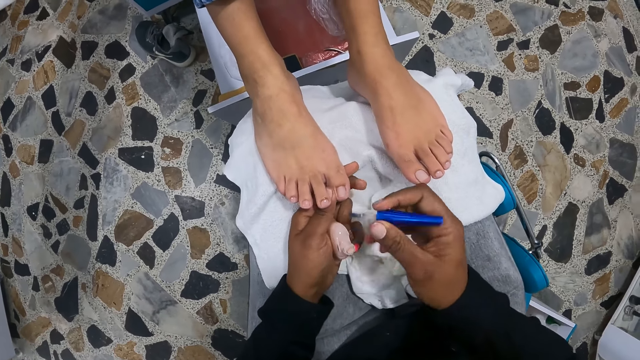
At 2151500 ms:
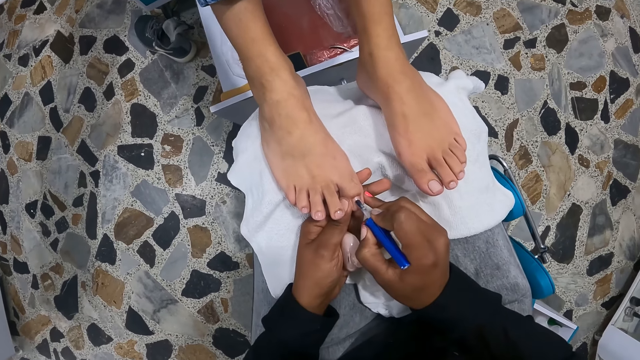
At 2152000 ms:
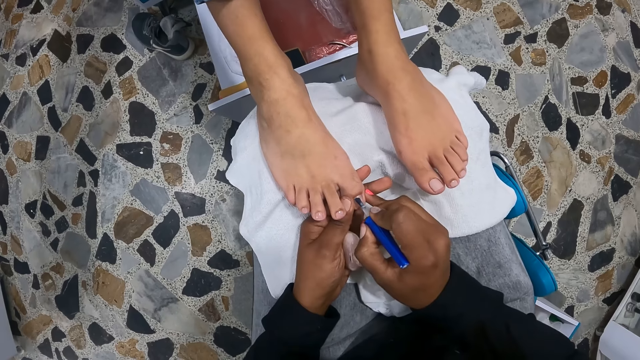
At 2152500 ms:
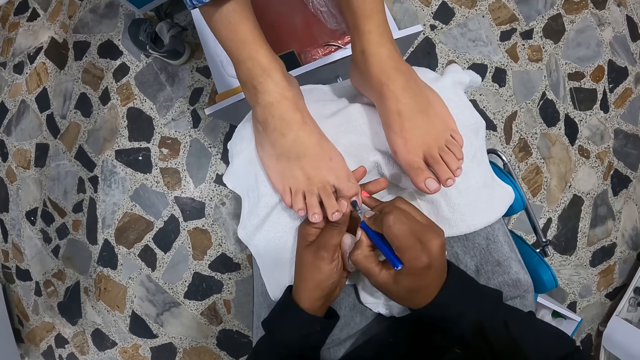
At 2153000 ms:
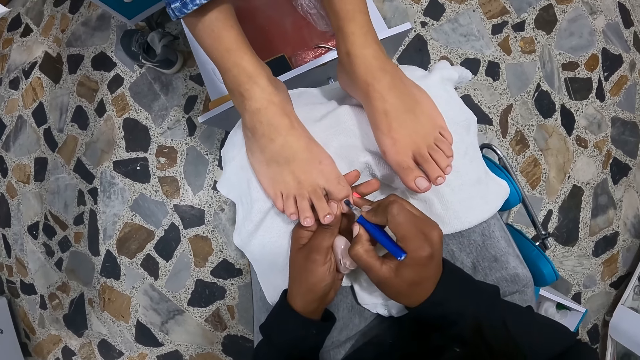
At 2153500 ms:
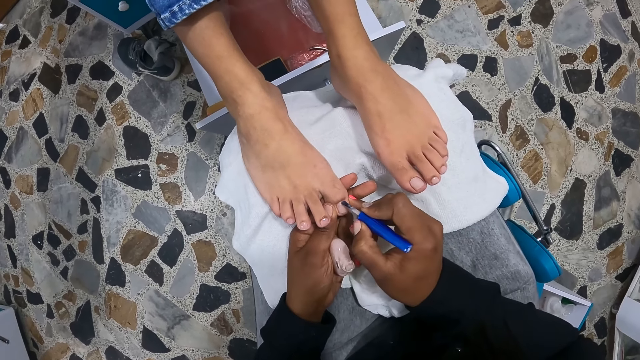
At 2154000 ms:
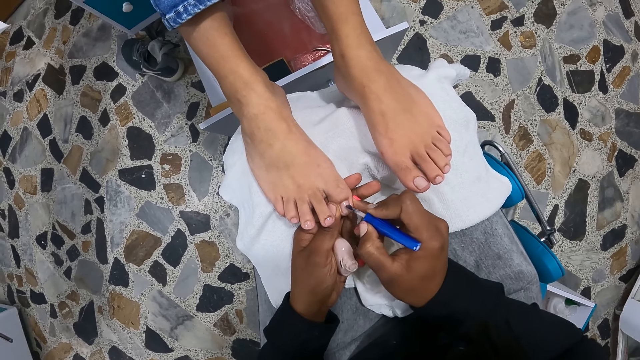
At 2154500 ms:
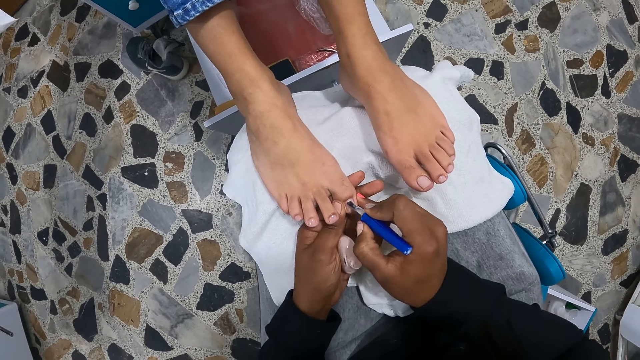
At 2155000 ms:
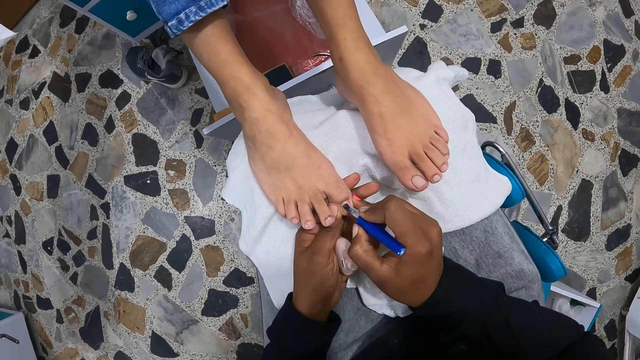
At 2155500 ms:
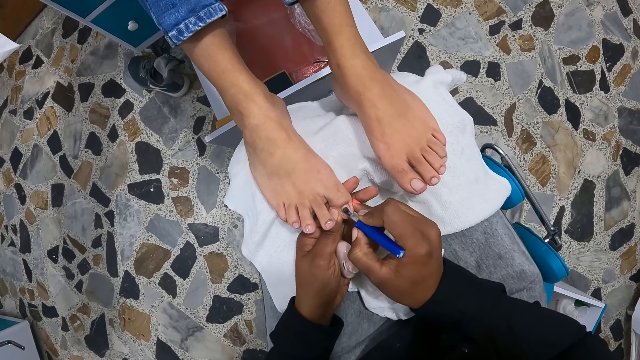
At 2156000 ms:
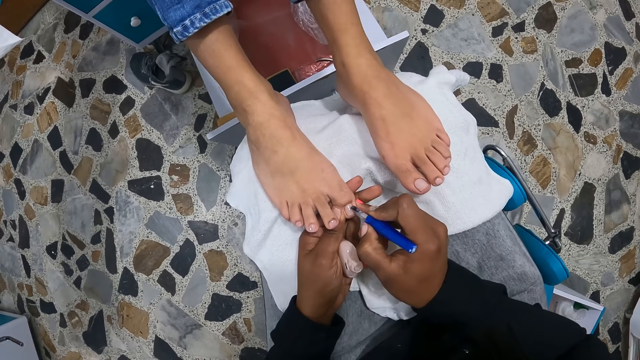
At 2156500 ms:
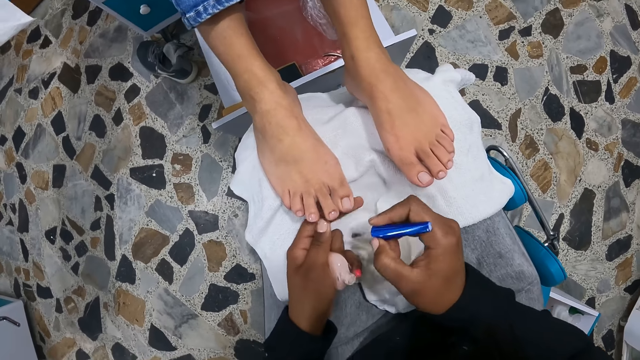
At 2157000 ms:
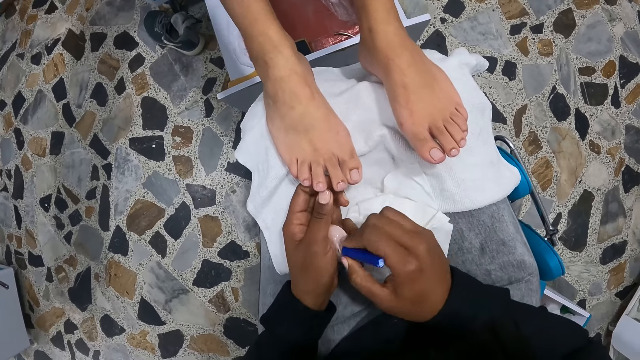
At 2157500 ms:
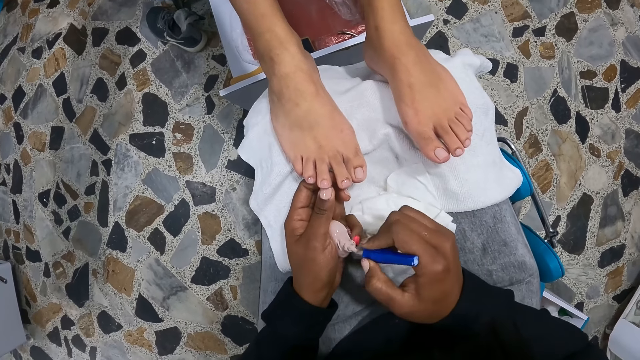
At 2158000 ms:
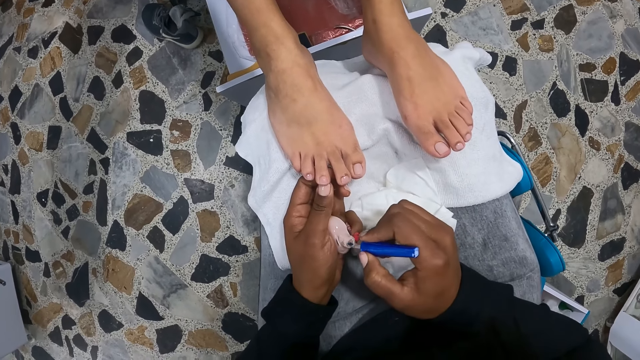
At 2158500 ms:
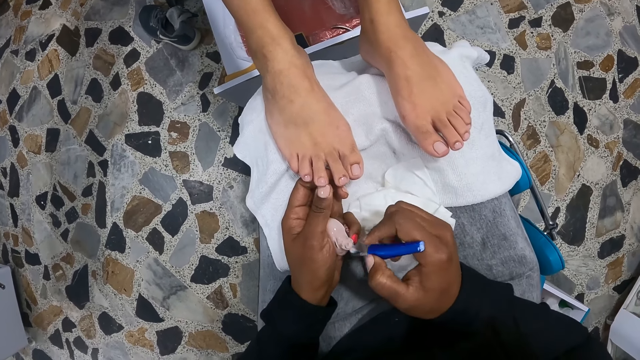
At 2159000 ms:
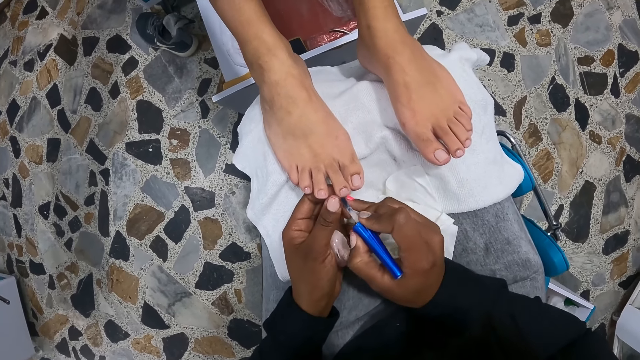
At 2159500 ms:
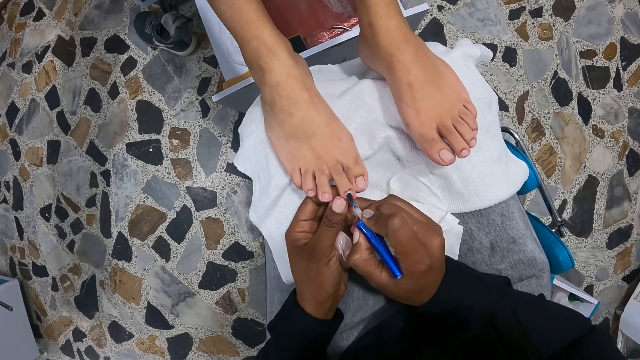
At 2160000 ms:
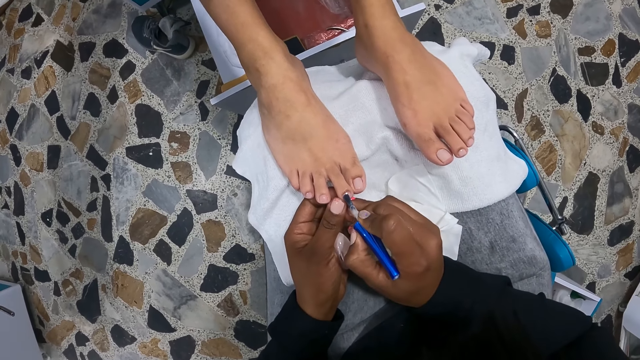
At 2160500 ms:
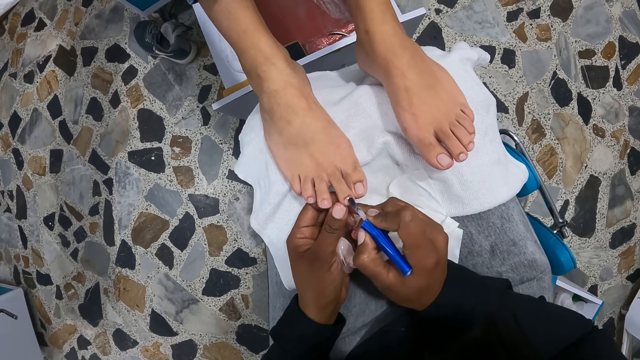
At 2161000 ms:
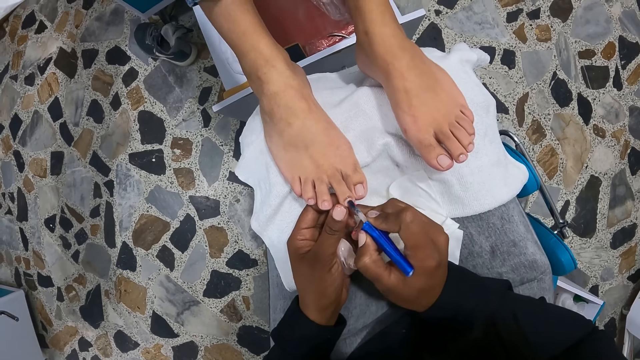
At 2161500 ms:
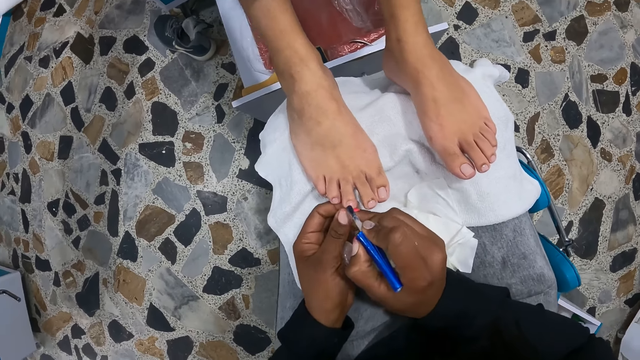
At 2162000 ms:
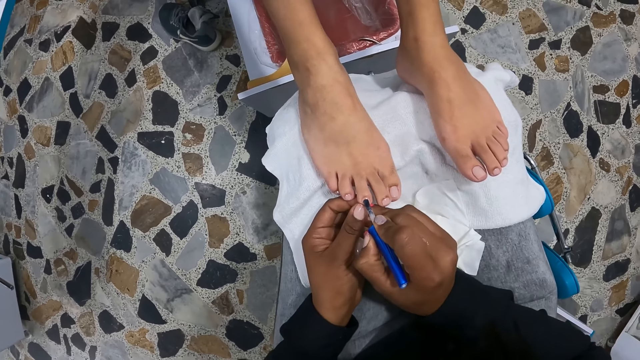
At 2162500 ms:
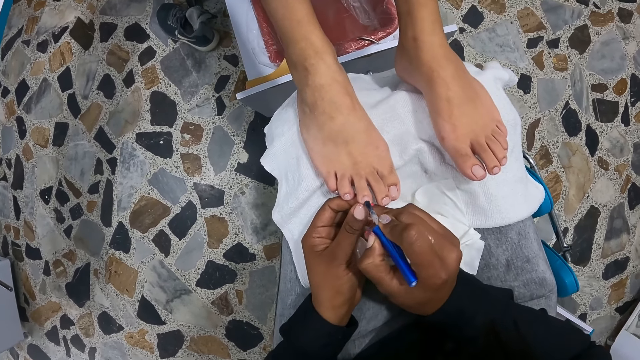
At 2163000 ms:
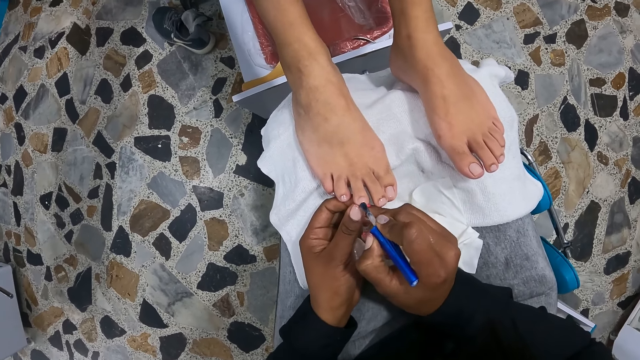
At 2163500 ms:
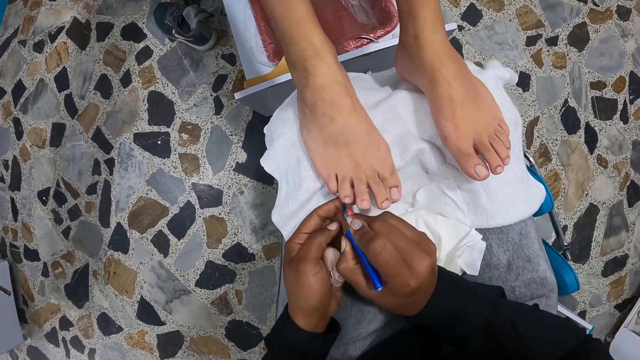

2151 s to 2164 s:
The camera wearer polishes the toenails of the right foot of the woman with the nail polish brush in her right hand. She pulls the brush off the woman's nails. She covers the polish with a lid. She clears the brush on the polish bottle. She takes some nail polish from the nail polish container with the nail polish brush in her right hand. She polishes the toenails of the right foot of the woman with the nail polish brush in her right hand.

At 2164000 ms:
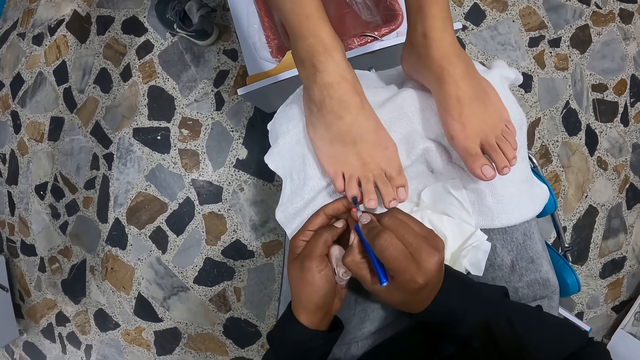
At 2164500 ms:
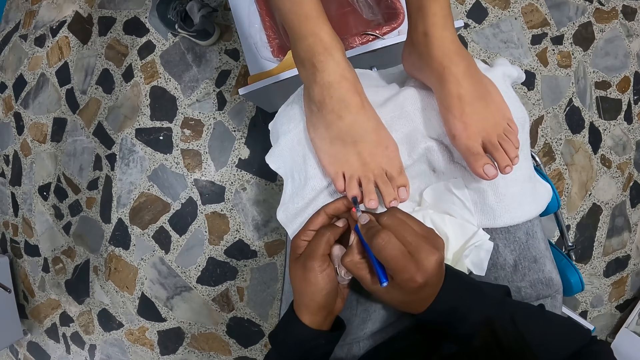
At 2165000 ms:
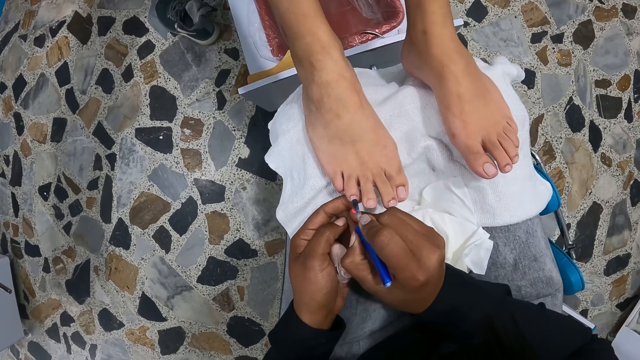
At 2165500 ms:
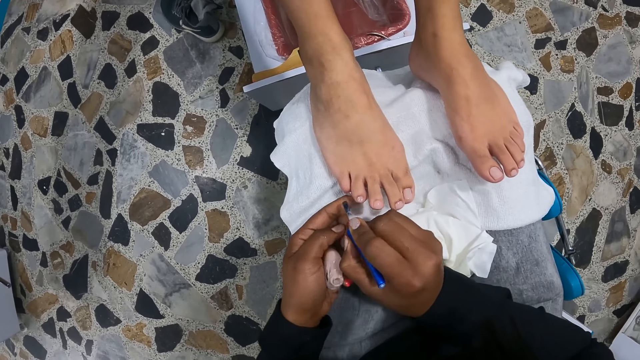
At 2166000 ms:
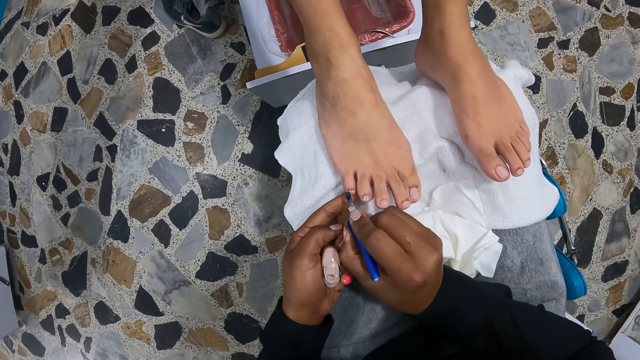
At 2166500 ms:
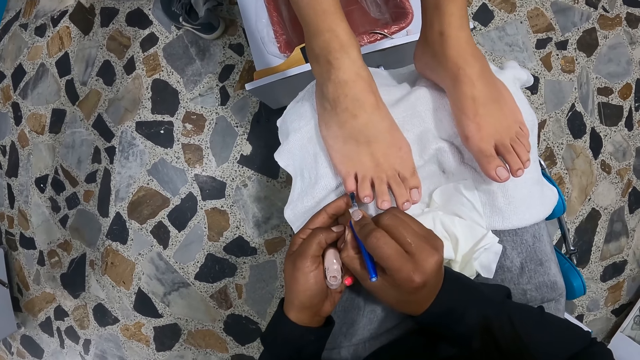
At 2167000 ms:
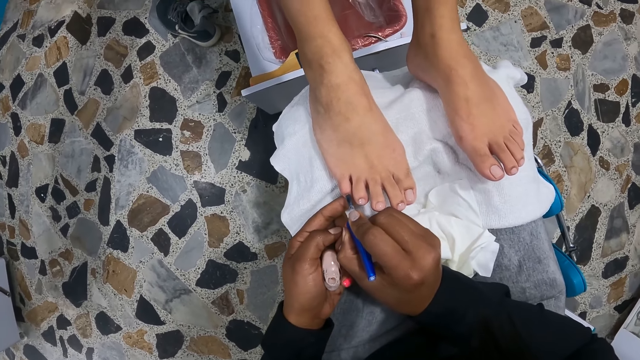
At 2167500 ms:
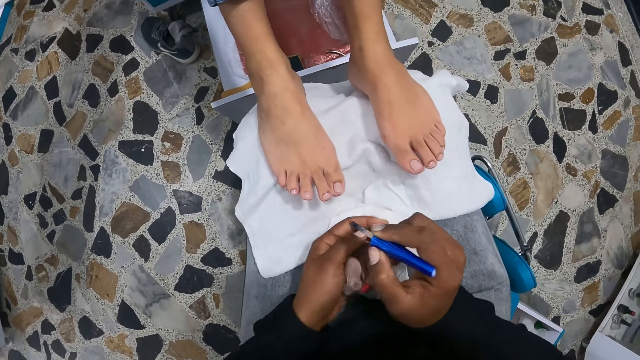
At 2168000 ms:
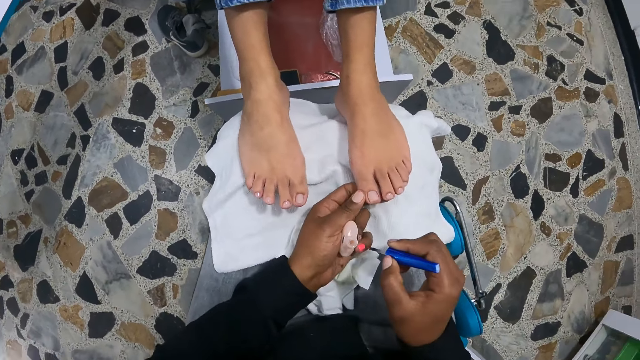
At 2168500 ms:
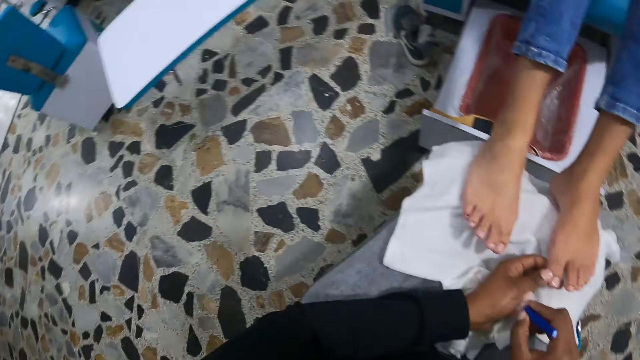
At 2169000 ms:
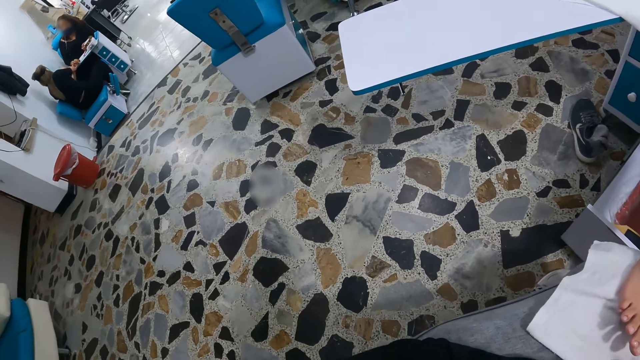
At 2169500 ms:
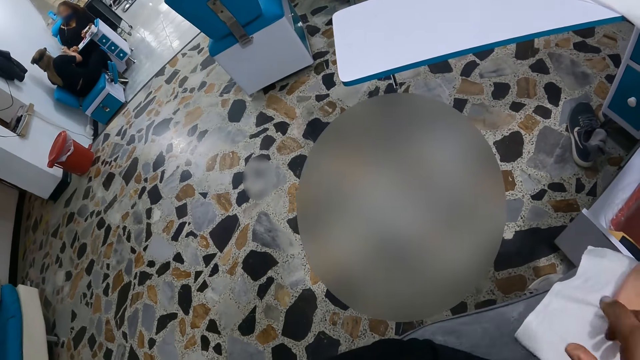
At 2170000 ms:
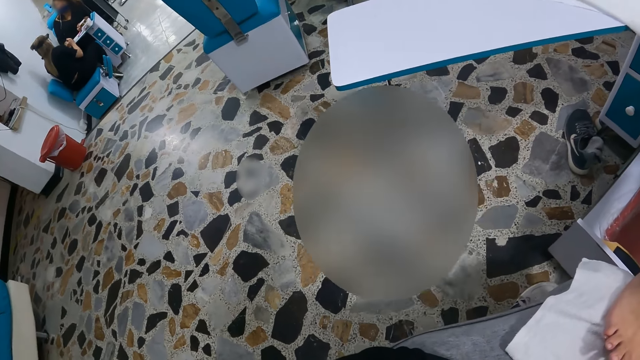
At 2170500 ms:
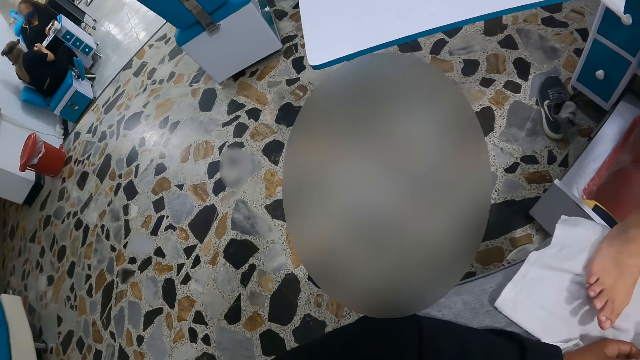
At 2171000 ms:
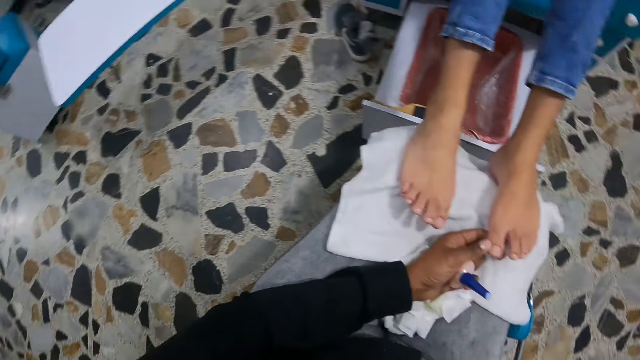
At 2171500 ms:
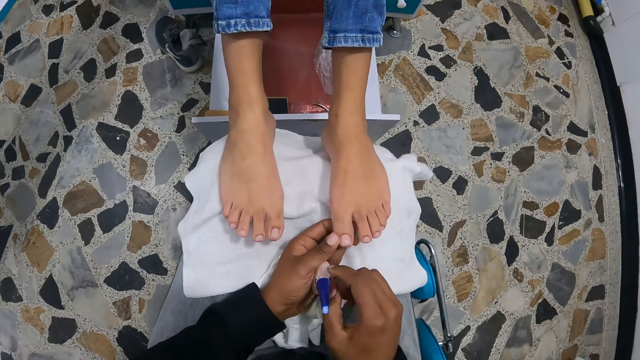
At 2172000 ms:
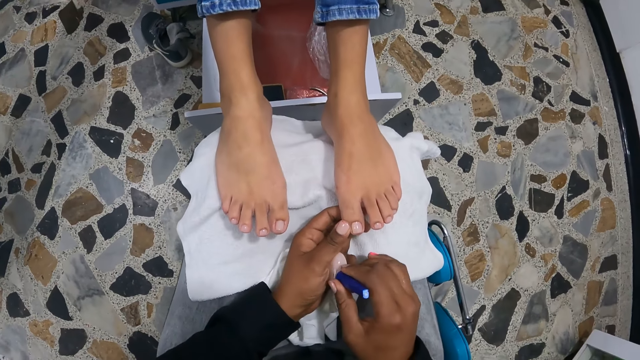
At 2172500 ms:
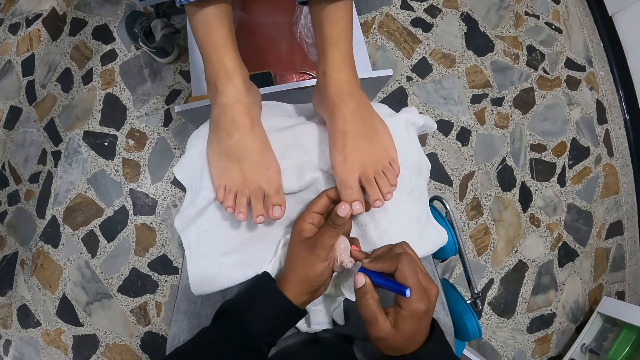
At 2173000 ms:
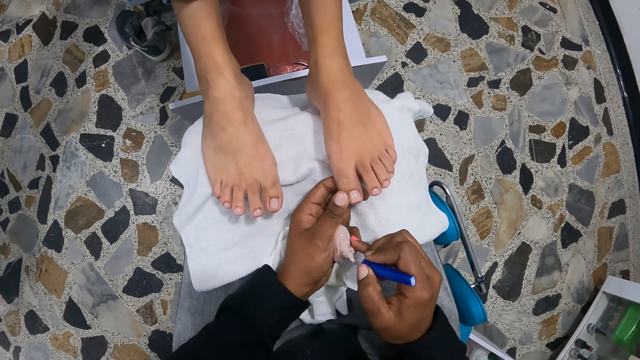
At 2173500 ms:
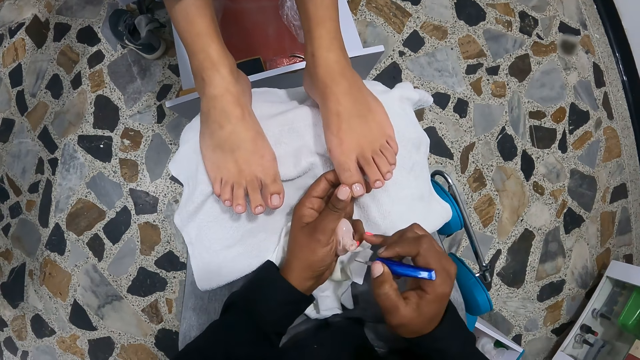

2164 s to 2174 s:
The camera wearer pulls the brush off the woman's nails. She holds the toenails of the left foot of the woman with her left hand. She covers the polish with a lid. She looks around the salon. She holds the woman's feet with her hand. She takes some nail polish from the nail polish container with the nail polish brush in her right hand. She clears the brush on the polish bottle.
